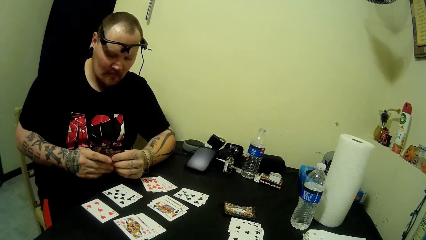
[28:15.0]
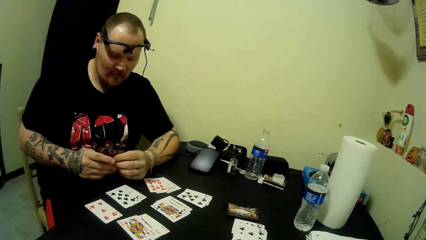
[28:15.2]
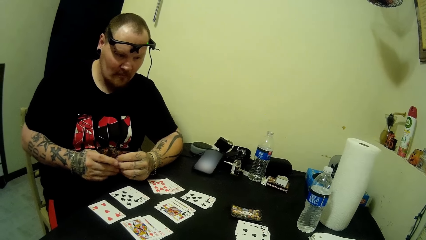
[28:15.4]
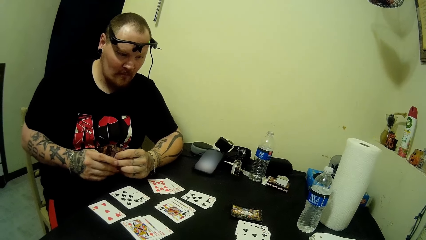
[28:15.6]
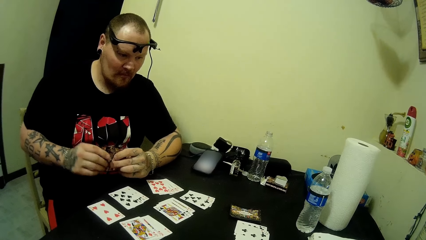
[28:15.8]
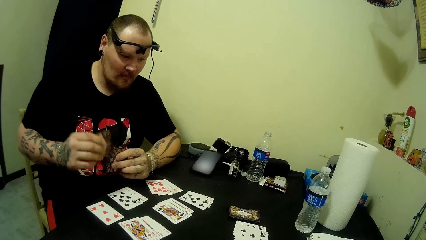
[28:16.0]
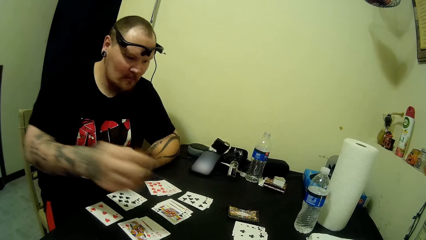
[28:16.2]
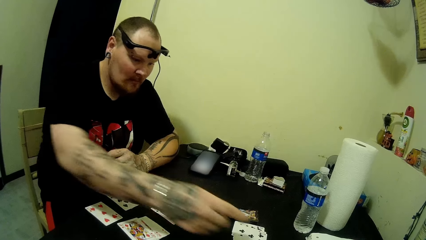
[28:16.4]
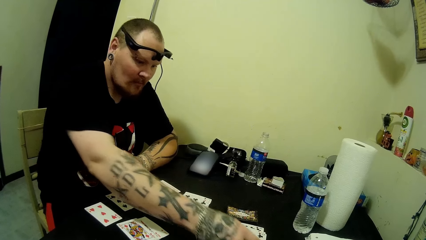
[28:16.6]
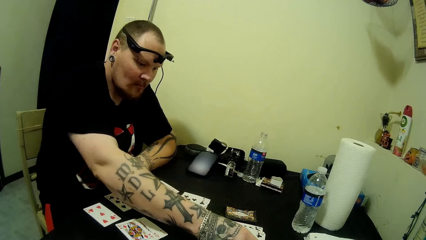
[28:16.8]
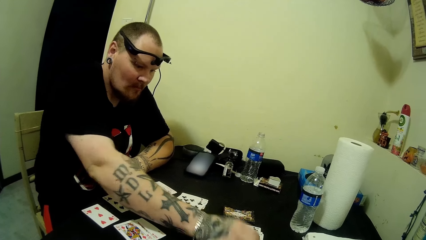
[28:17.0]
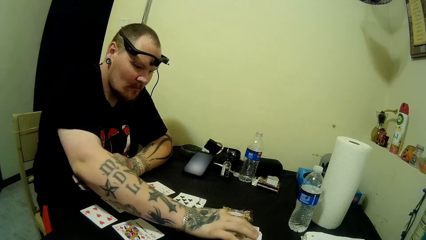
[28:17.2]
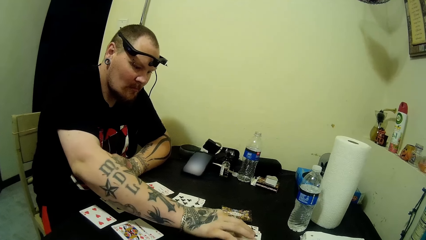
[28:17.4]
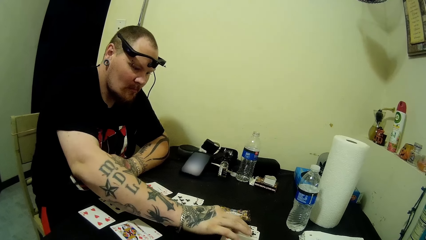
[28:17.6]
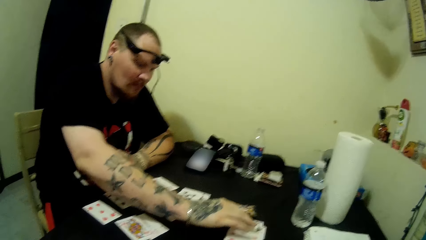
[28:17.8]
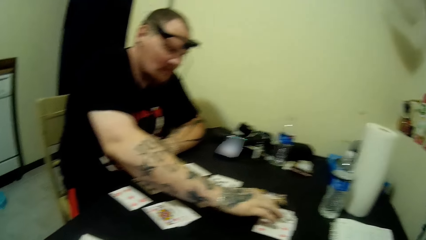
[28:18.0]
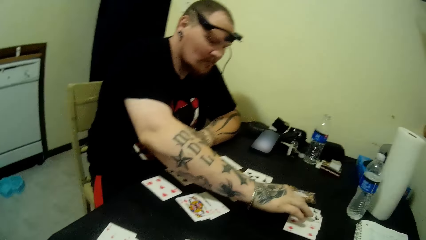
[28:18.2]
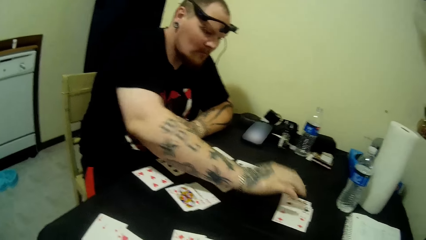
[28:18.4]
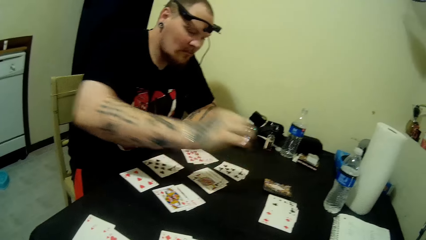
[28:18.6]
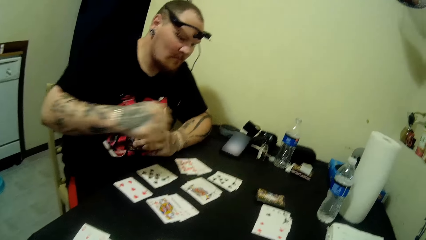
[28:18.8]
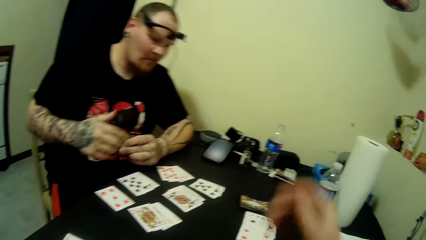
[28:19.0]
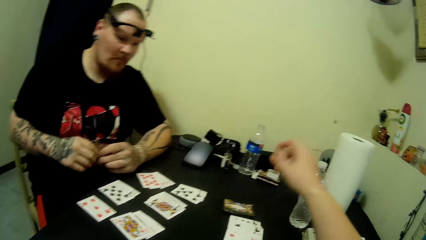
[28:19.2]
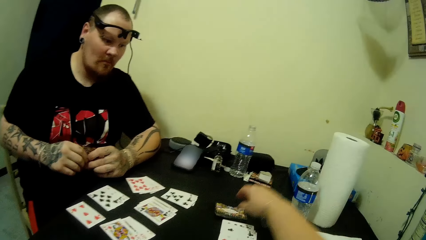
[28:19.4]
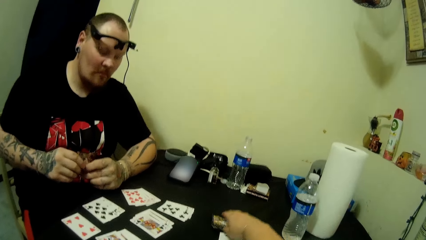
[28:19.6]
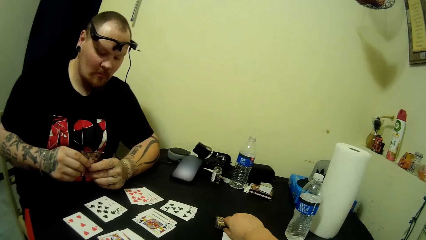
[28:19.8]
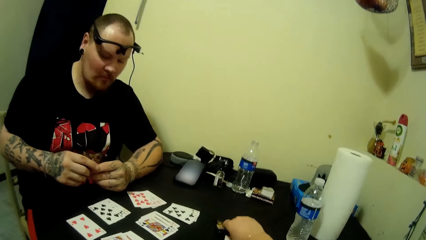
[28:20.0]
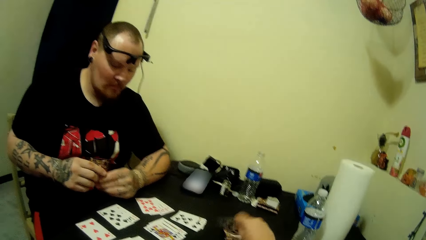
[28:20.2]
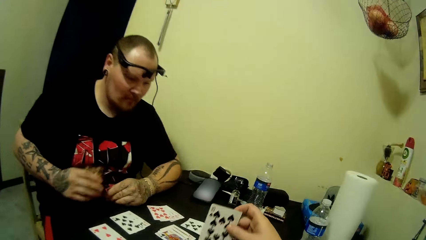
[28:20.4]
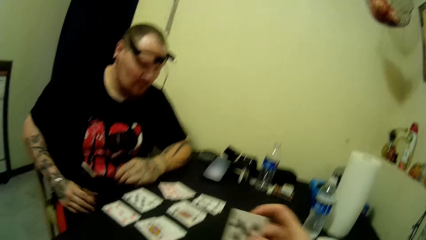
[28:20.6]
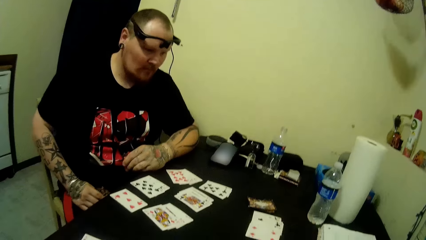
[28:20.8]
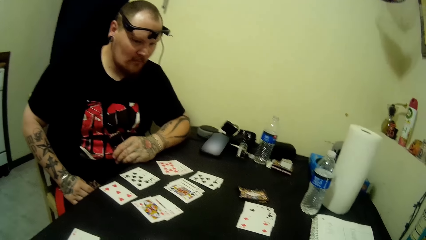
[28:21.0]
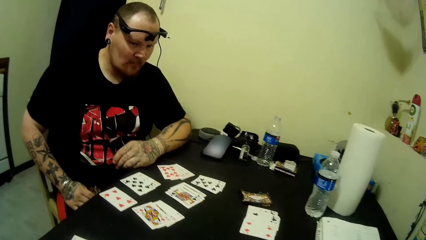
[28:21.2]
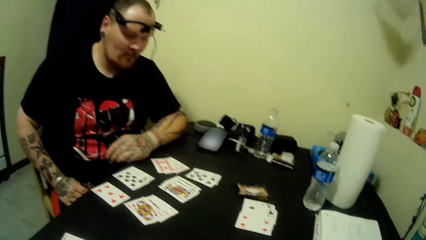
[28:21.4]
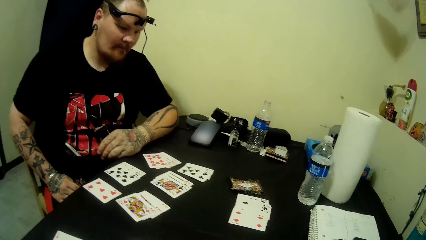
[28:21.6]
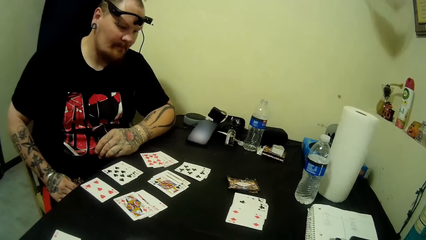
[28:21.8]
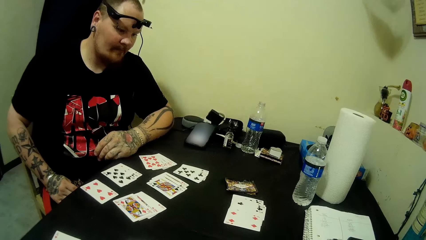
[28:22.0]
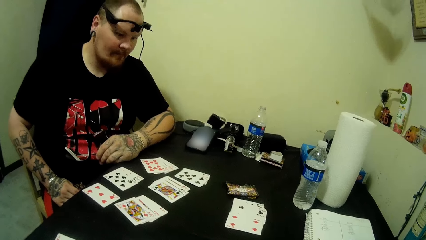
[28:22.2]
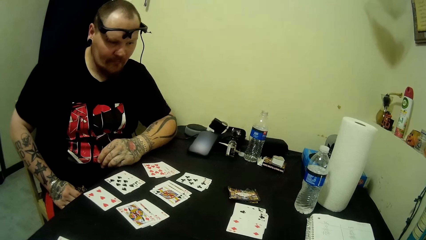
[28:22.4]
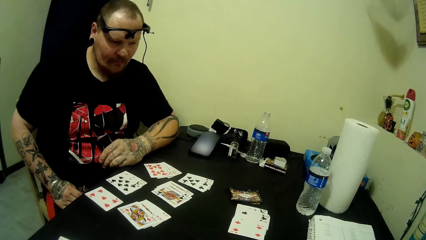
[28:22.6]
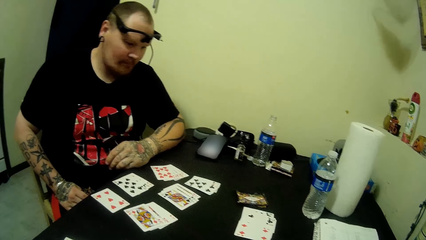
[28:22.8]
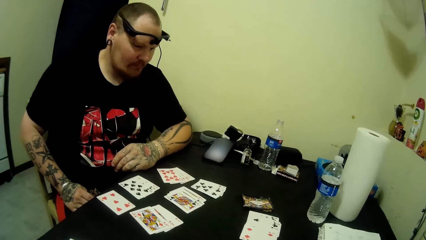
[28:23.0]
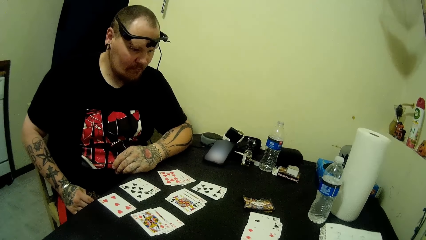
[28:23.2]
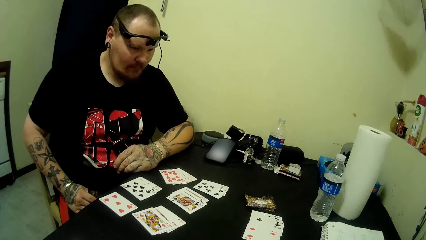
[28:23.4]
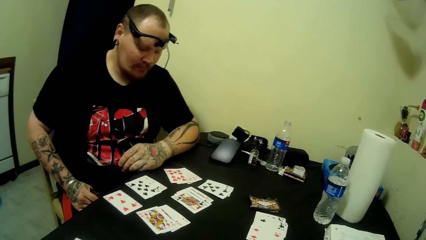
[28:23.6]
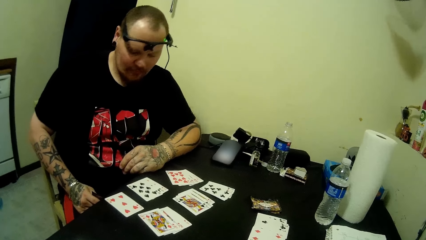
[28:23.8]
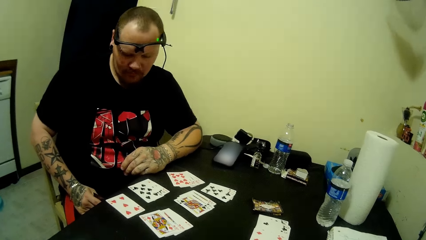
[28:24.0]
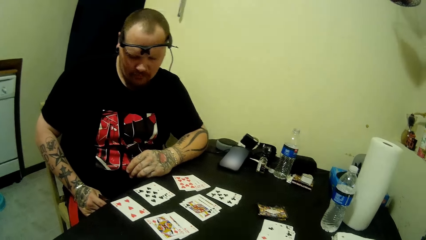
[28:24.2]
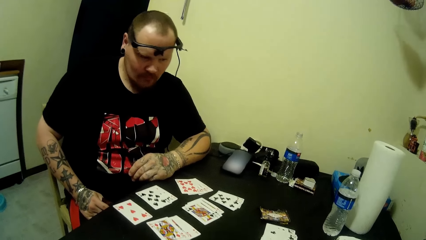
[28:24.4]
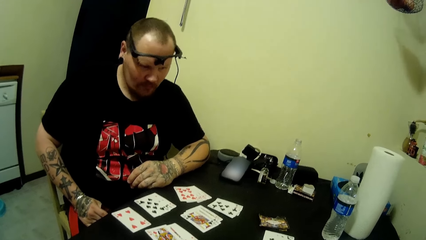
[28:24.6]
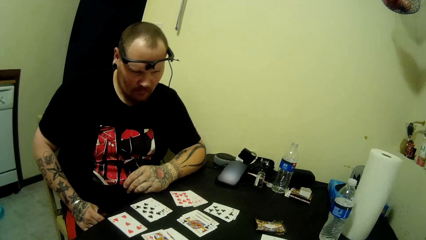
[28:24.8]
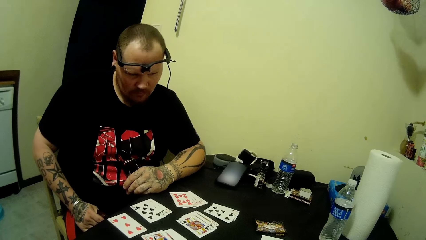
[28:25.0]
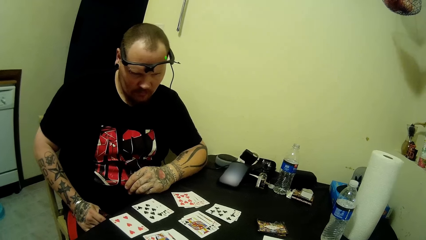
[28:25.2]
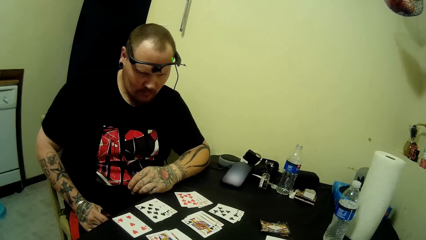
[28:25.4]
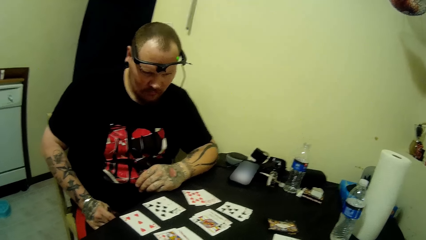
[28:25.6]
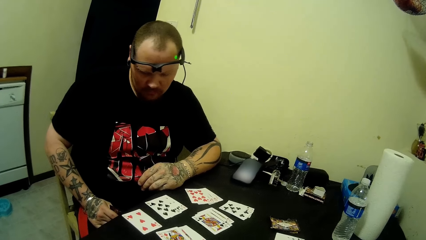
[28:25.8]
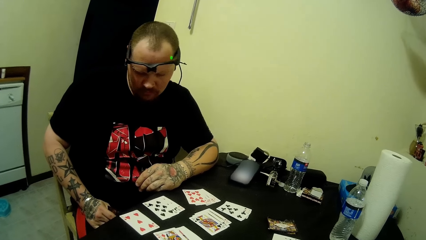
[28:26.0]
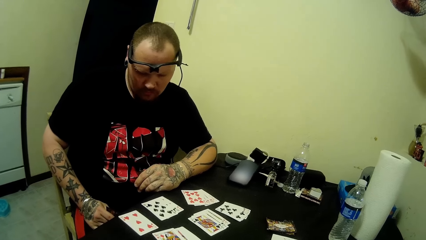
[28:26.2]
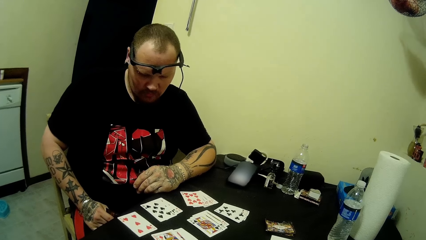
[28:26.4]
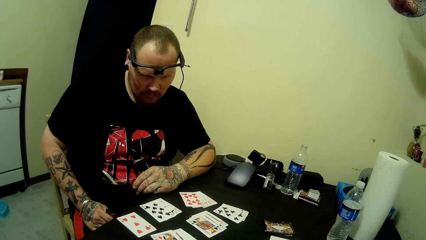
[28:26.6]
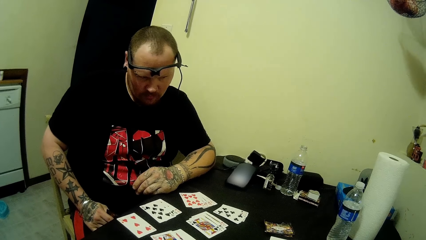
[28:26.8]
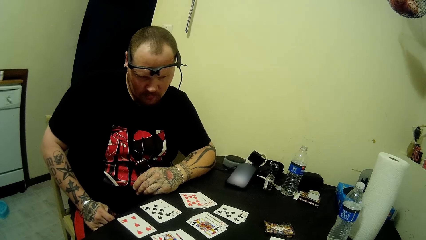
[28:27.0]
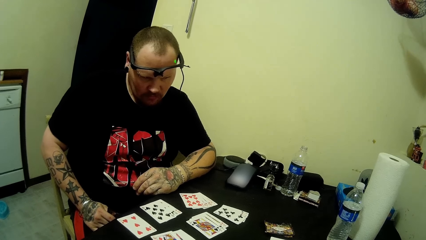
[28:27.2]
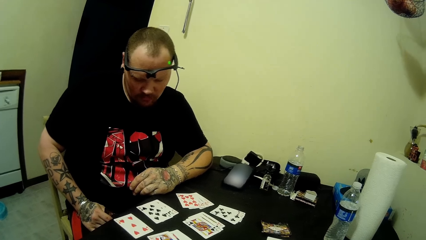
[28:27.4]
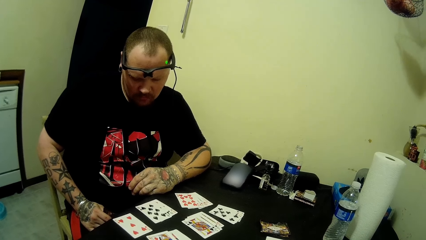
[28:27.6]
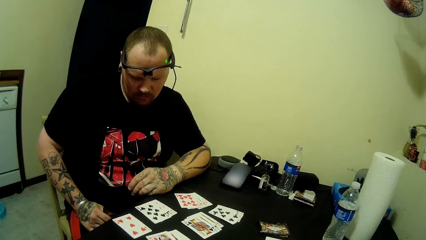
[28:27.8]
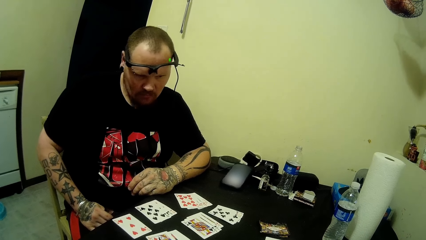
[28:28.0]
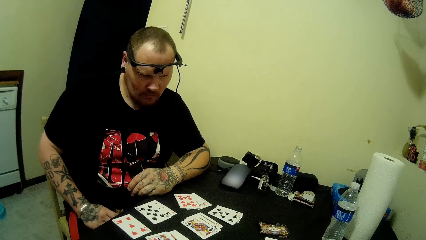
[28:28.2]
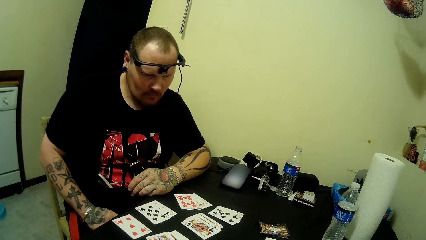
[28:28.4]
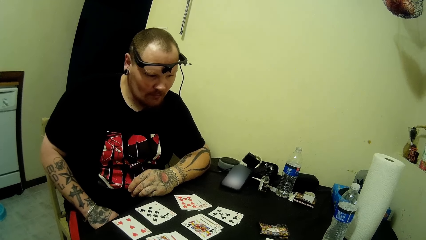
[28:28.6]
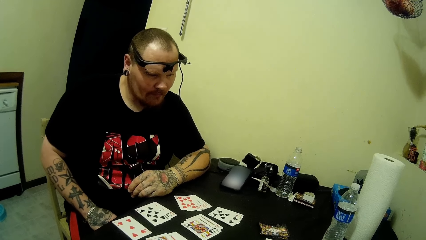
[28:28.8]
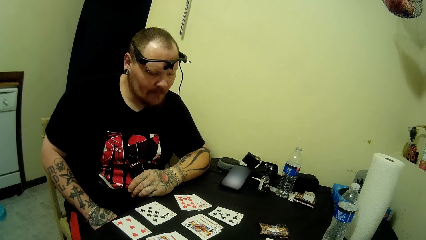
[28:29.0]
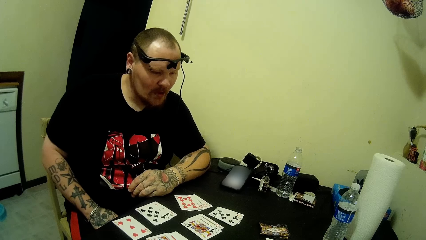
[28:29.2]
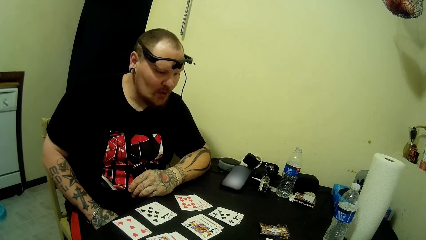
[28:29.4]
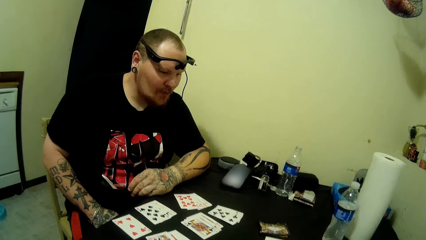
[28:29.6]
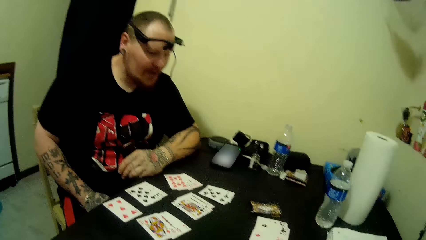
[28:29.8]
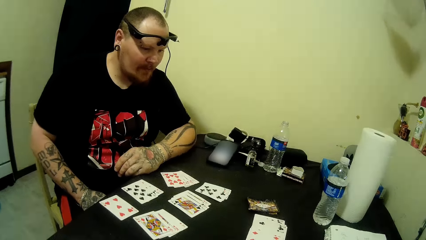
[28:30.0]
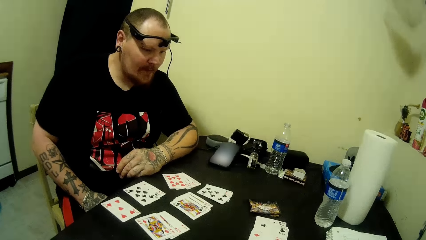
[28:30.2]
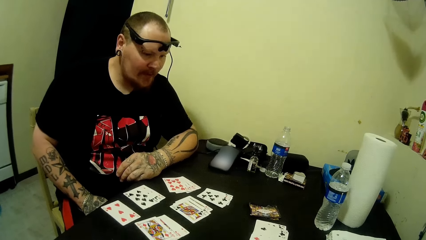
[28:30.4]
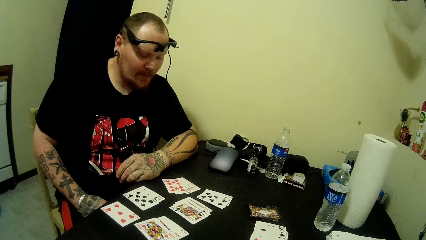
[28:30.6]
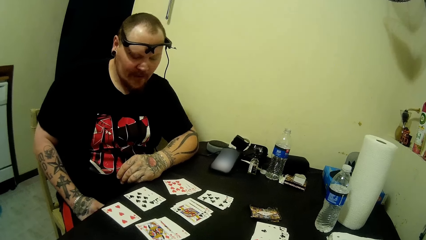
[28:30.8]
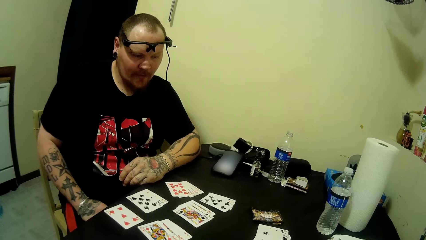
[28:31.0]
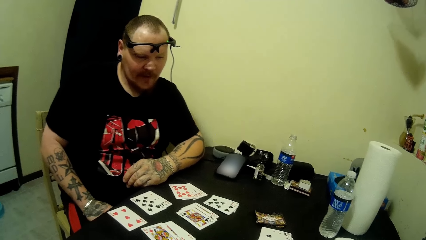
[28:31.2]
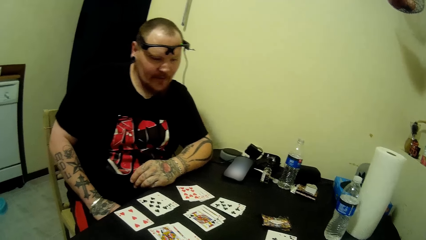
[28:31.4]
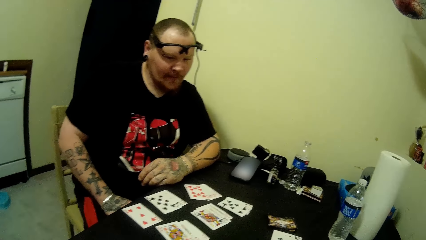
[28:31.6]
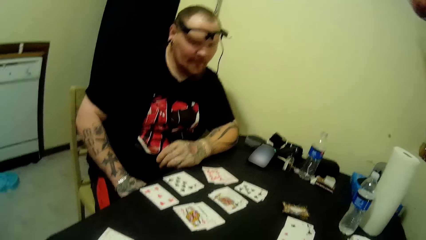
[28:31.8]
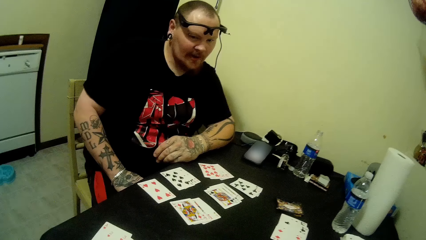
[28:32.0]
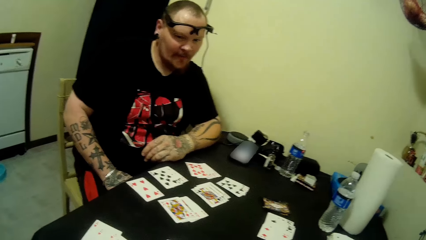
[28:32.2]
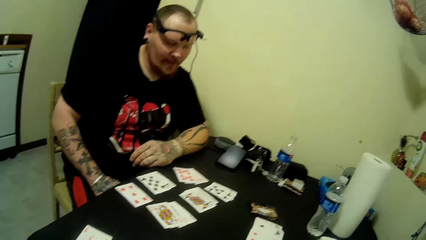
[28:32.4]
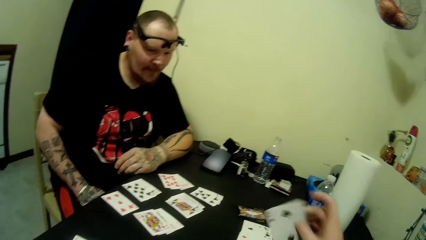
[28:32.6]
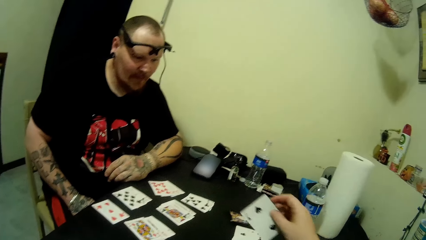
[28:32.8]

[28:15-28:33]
The camera wearer picks a card from the table.
